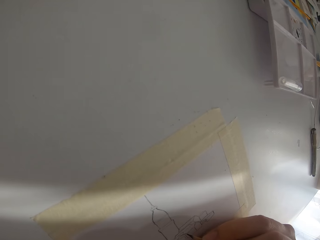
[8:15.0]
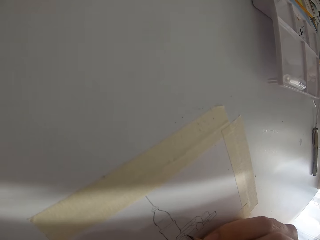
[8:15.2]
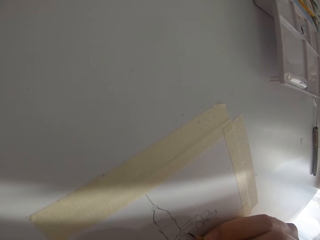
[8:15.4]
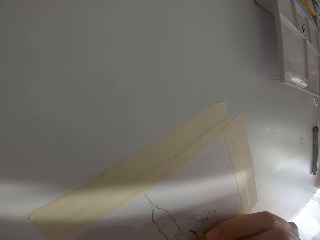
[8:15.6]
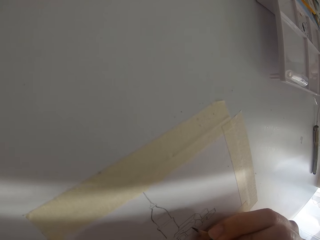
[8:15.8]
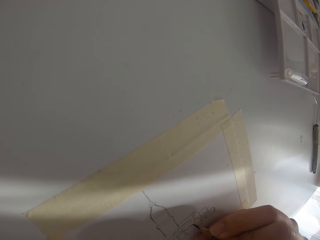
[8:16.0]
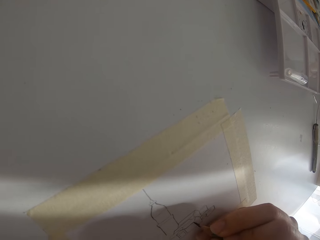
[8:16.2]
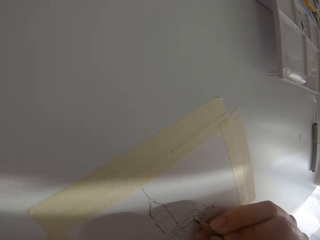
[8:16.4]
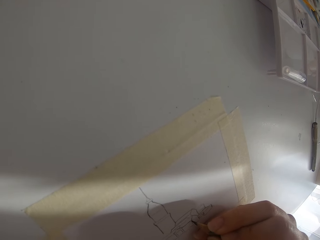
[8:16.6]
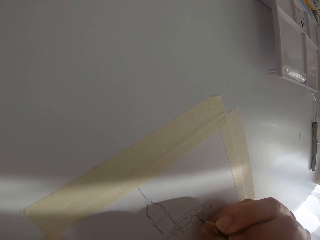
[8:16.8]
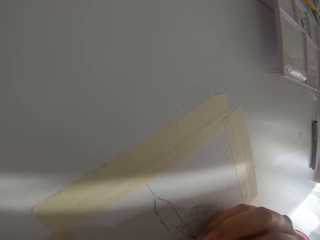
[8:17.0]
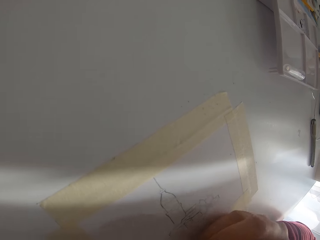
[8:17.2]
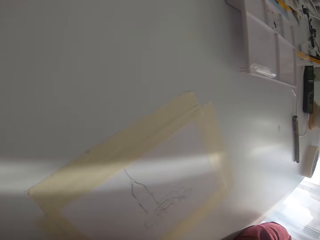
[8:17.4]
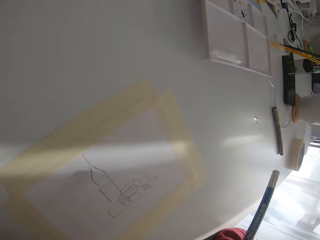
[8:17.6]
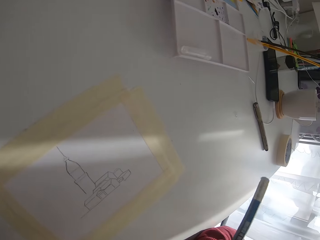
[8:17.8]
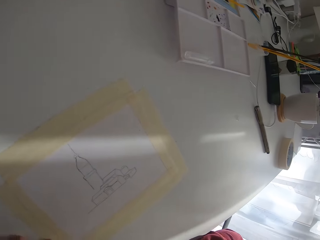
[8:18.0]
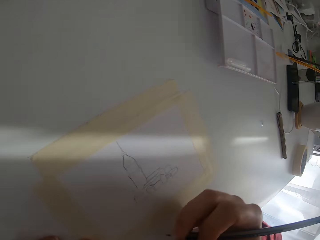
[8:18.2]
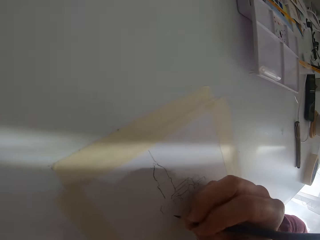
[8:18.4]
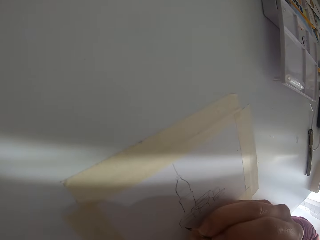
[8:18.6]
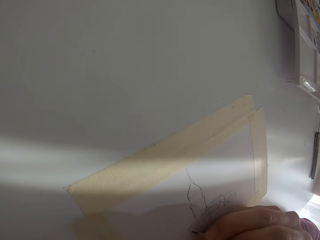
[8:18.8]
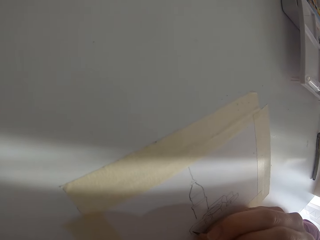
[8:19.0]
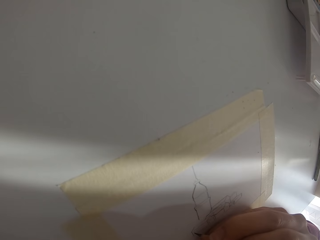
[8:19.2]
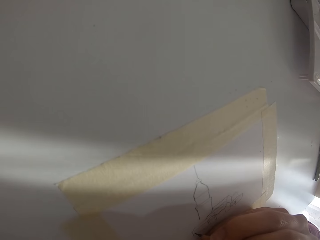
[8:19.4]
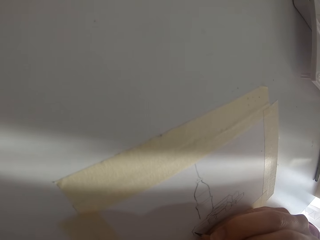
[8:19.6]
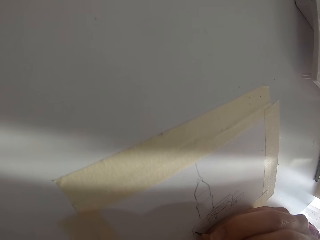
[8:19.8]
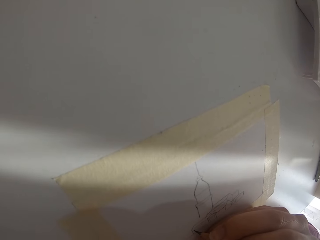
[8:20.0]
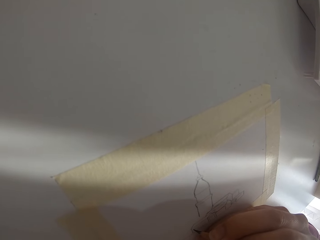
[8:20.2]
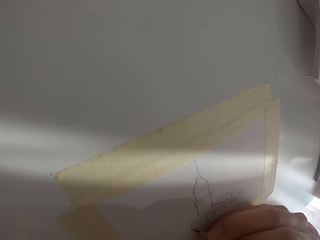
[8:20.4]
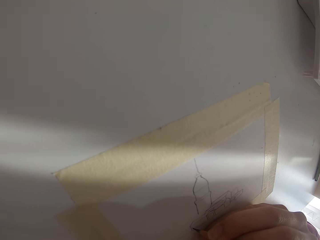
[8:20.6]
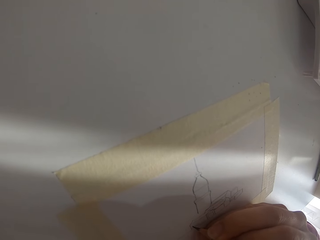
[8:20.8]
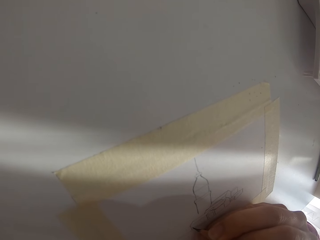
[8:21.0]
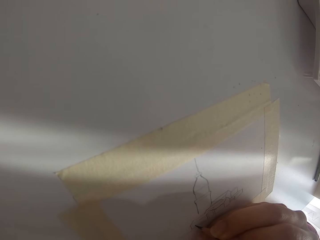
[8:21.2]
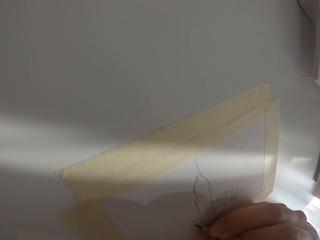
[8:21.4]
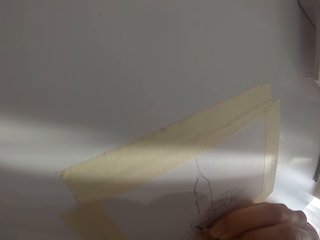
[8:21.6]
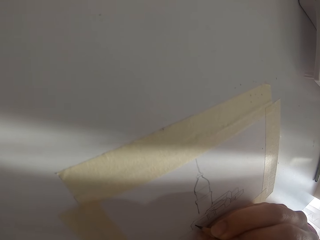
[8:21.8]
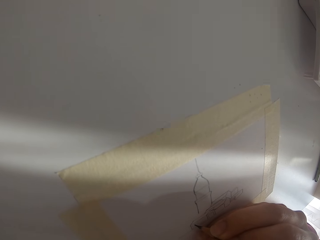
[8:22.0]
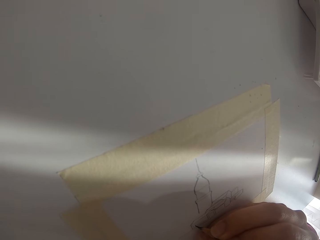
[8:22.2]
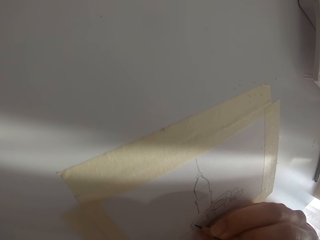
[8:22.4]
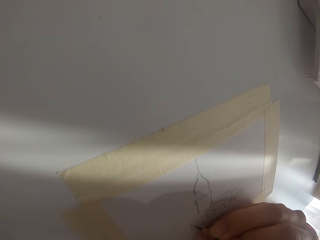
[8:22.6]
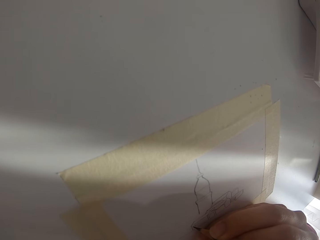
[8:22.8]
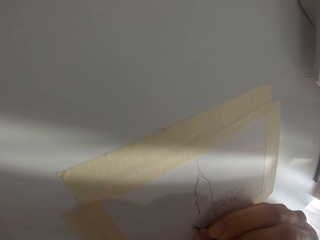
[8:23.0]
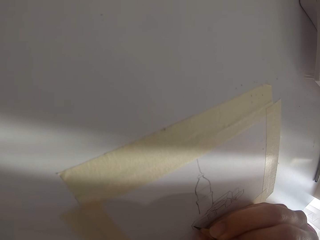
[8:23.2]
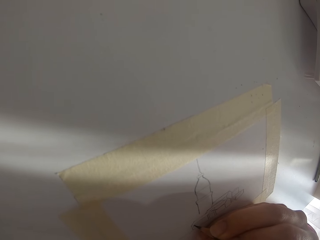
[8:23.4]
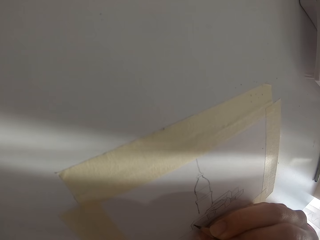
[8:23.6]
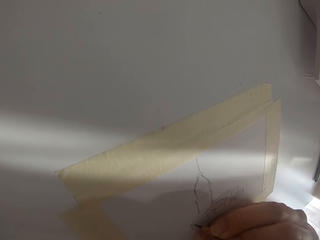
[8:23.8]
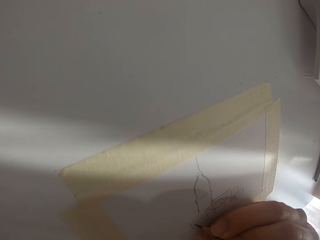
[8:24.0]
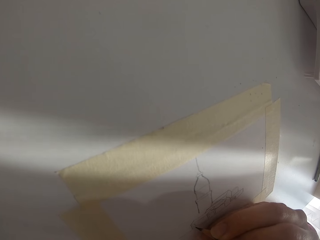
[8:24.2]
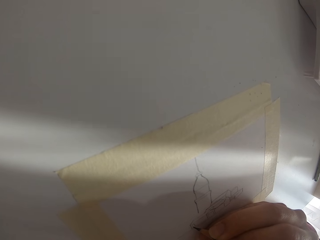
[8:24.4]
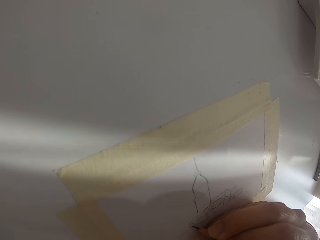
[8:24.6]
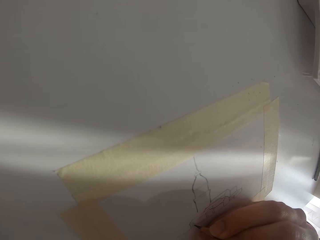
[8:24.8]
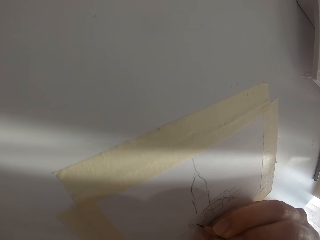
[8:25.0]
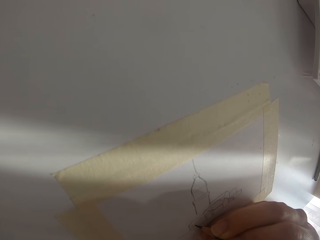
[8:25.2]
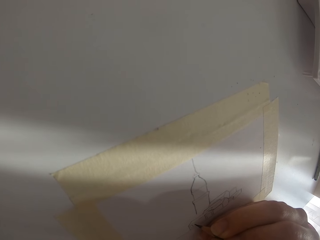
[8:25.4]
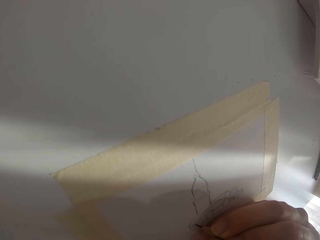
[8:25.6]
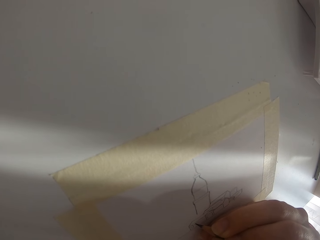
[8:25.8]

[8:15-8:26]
The camera wearer draws on the paper. They draw on the paper again.

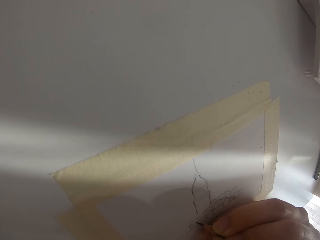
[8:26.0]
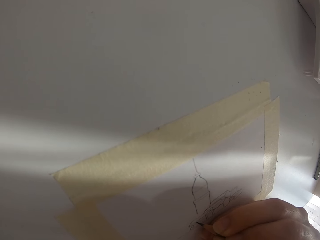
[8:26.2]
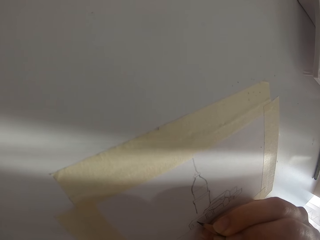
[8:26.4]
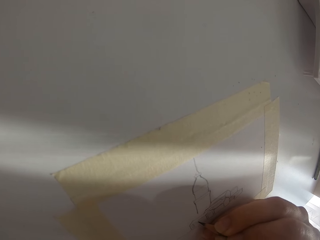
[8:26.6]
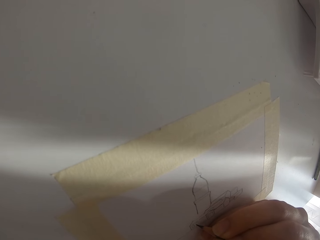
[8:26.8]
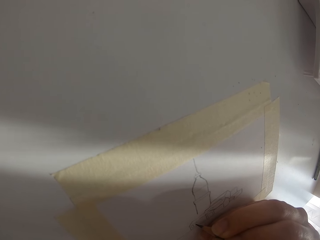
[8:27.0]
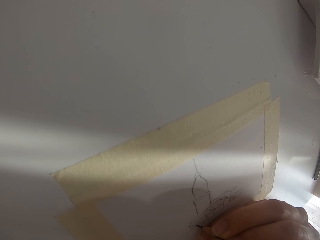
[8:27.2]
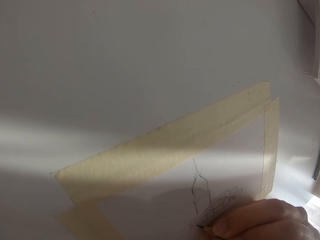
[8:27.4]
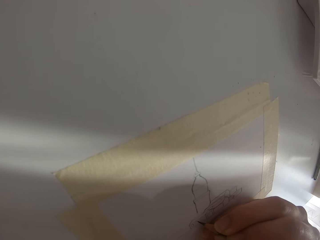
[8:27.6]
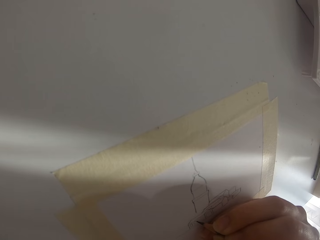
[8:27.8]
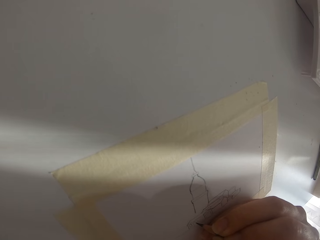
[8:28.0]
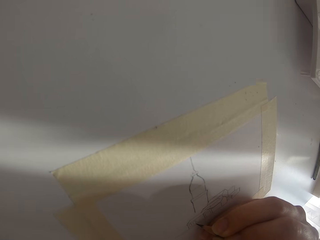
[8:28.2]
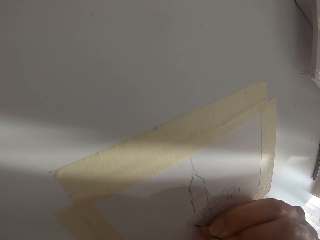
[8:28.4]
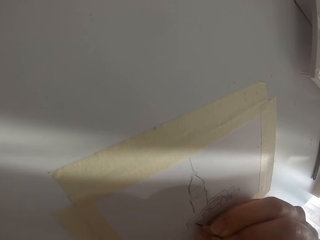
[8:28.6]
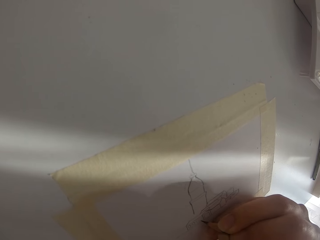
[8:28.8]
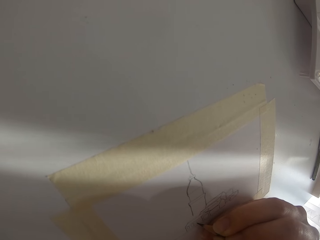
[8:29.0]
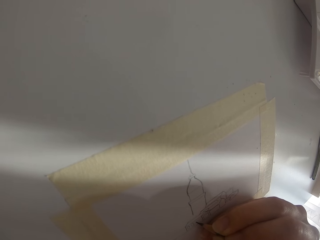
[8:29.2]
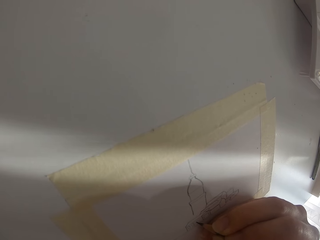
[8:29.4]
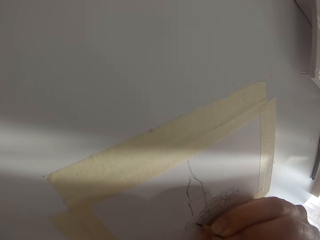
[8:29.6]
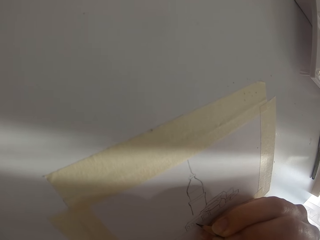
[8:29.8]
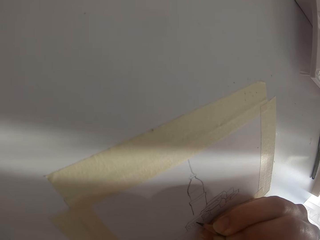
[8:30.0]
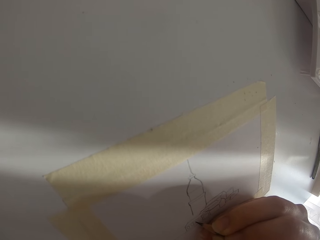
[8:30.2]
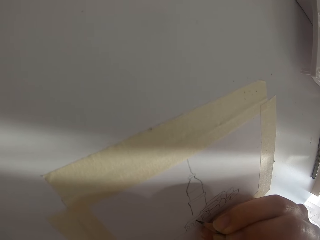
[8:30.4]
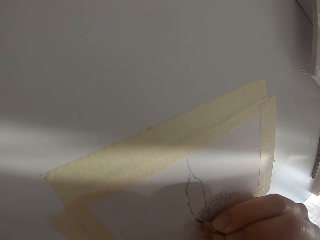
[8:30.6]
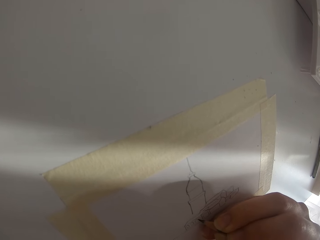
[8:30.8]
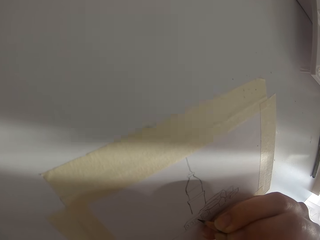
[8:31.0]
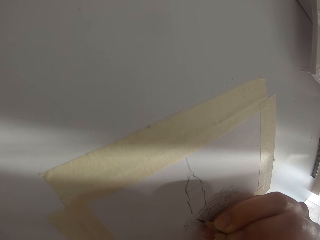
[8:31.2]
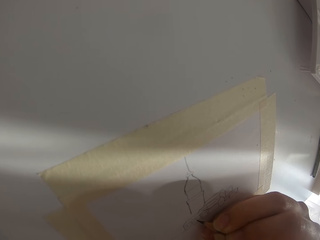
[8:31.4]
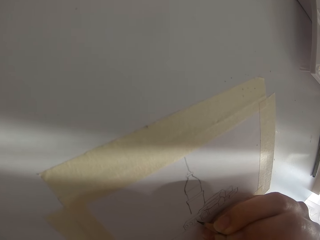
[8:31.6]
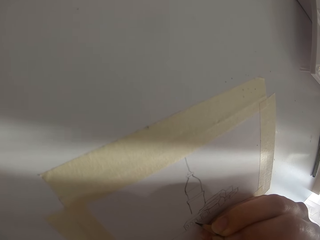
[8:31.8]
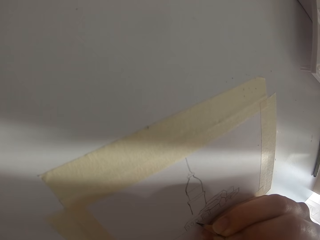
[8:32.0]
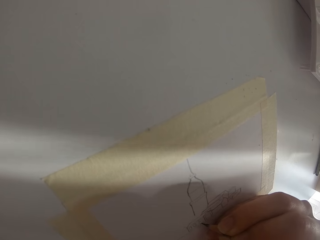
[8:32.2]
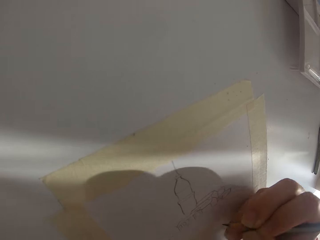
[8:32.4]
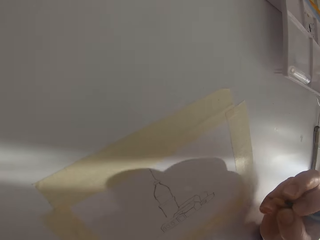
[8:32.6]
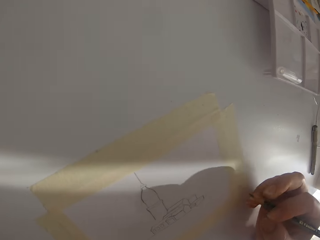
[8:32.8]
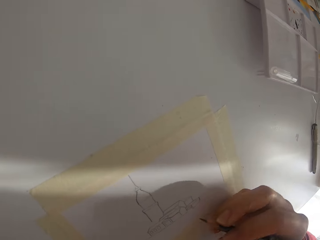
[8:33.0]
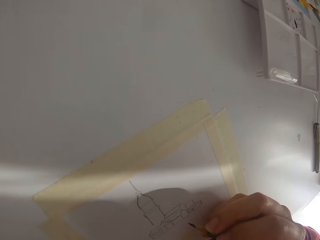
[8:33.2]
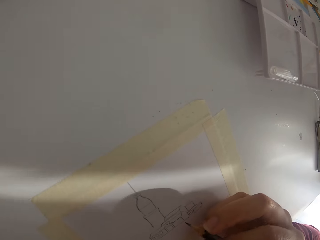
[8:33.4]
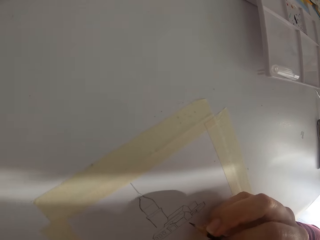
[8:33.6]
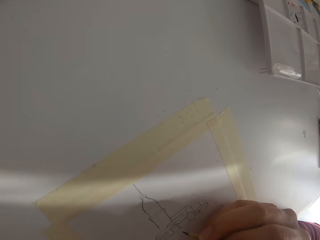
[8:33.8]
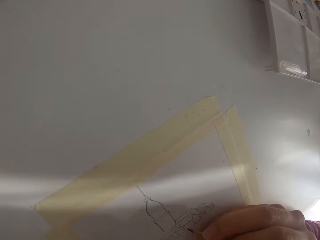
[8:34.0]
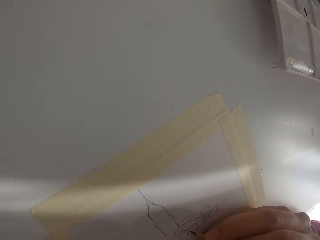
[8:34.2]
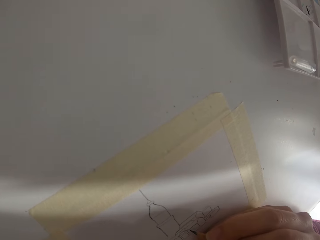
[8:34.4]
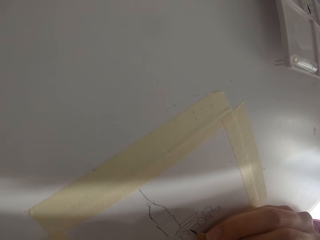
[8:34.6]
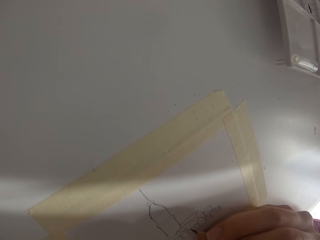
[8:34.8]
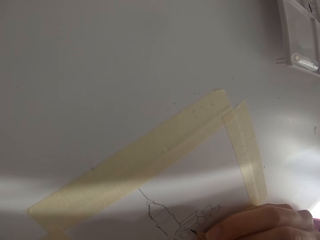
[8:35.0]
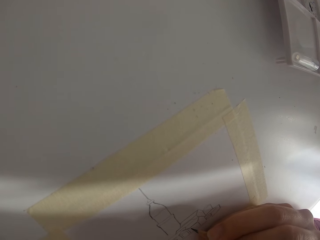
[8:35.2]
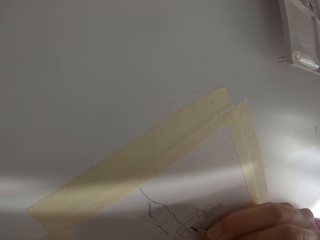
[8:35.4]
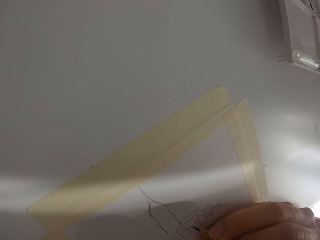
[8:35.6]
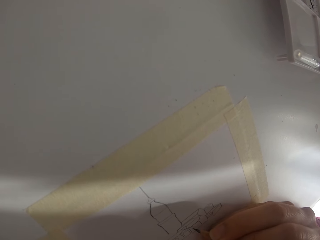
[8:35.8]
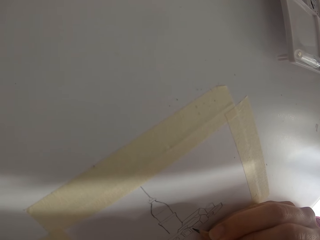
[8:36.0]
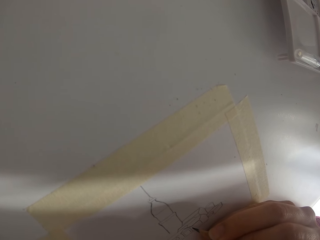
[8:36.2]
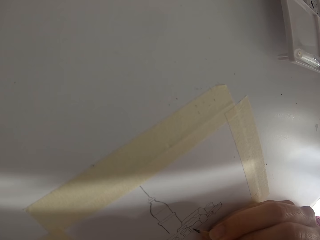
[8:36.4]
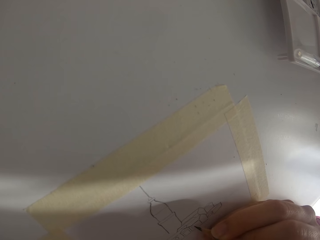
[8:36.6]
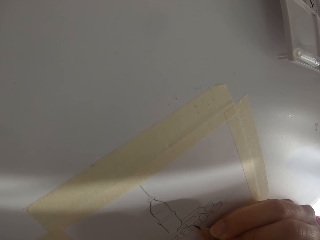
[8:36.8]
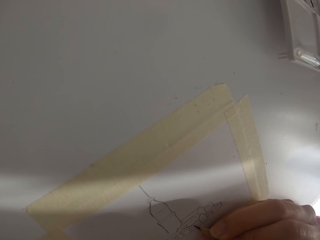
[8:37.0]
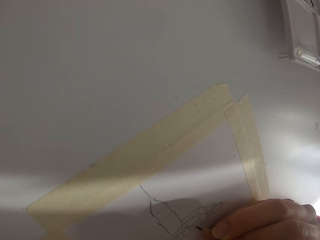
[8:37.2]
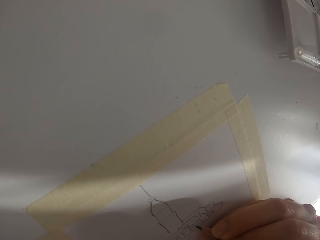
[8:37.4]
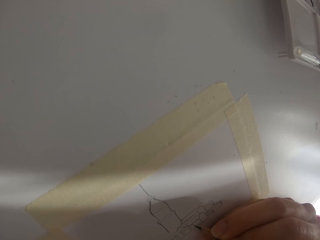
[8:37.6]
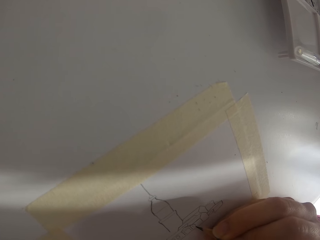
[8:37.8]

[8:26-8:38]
The camera wearer draws on the paper. They draw on the paper repeatedly.
